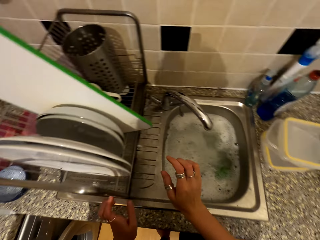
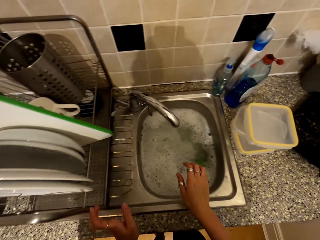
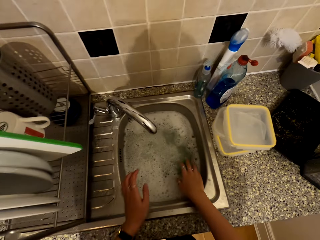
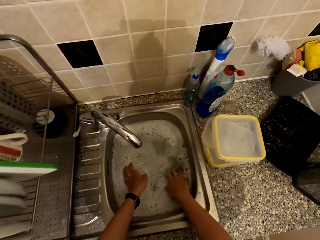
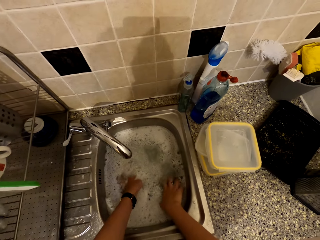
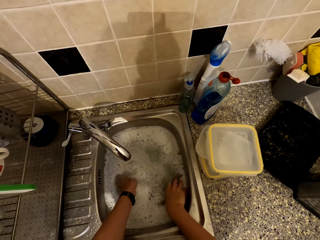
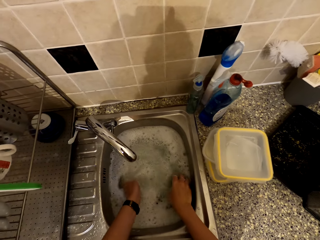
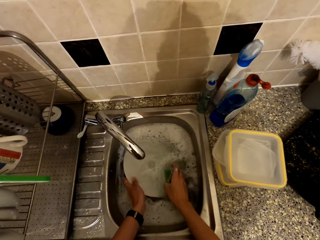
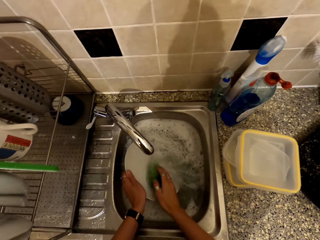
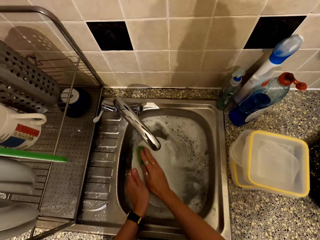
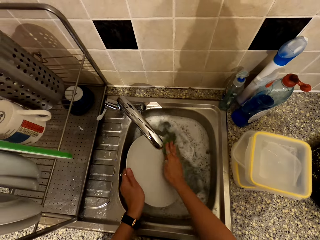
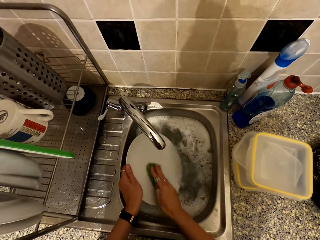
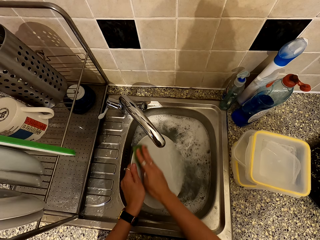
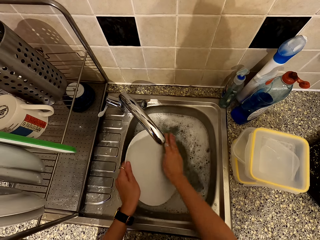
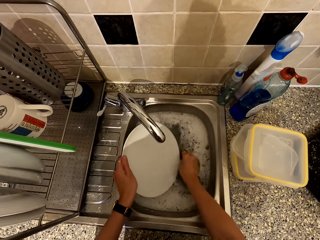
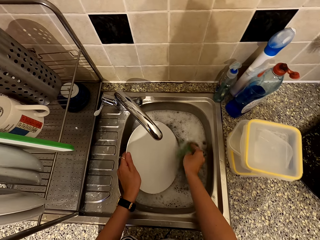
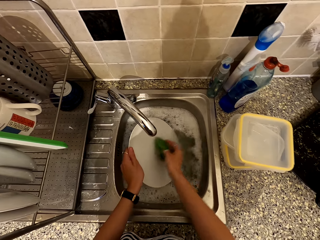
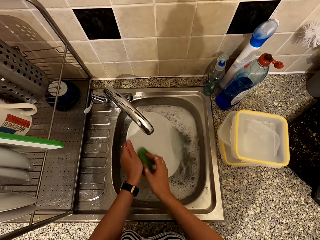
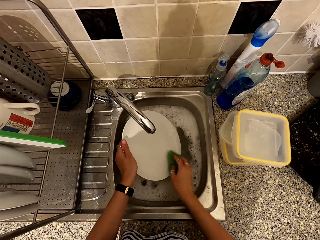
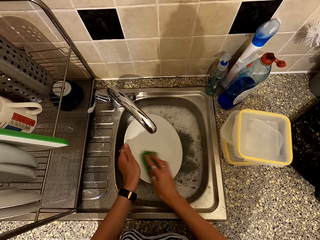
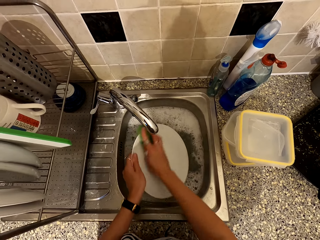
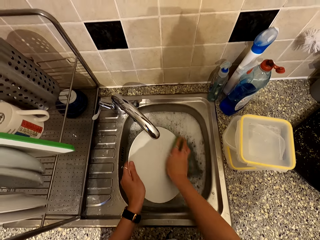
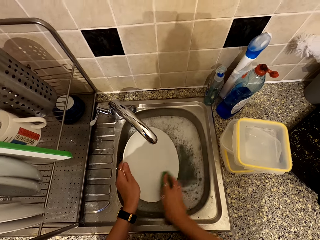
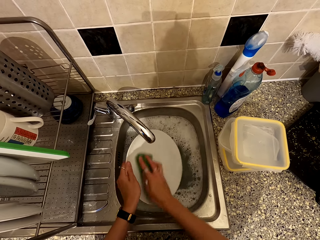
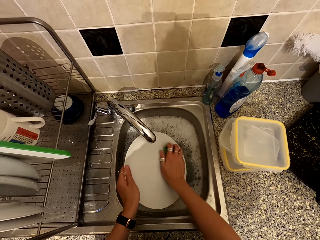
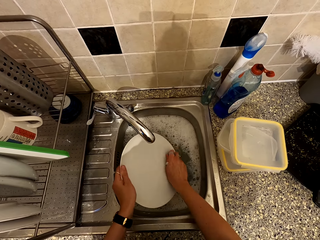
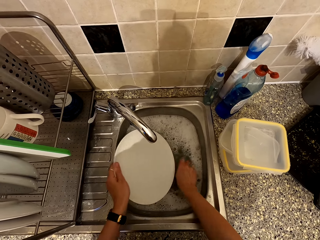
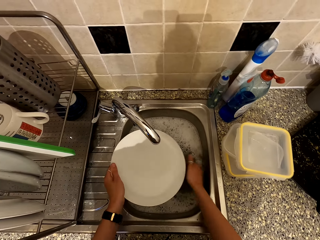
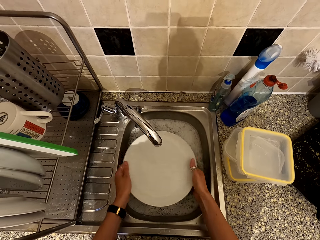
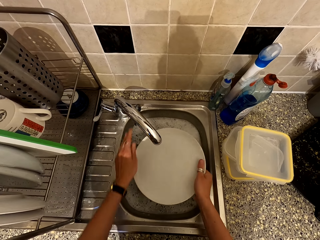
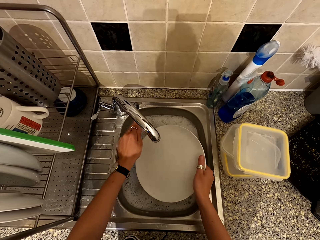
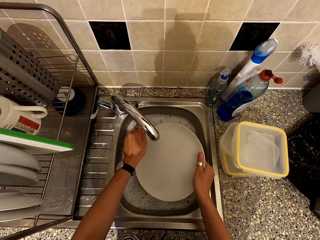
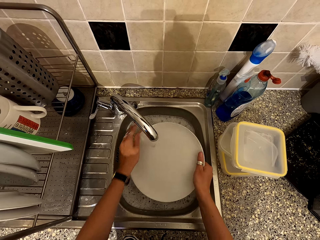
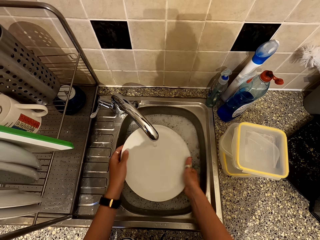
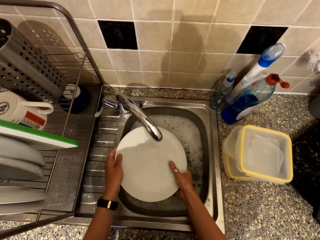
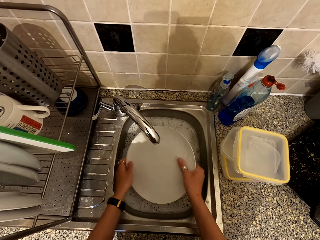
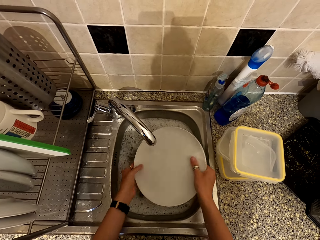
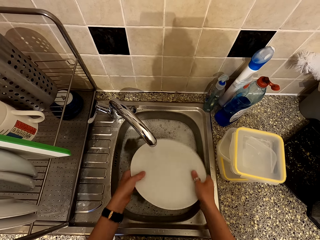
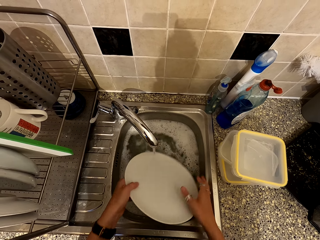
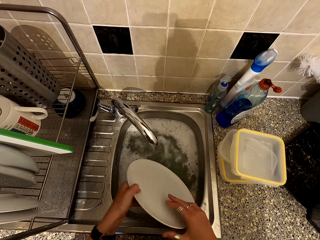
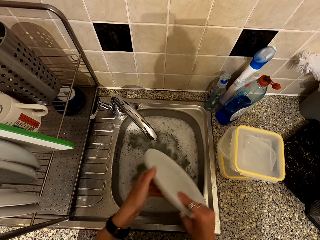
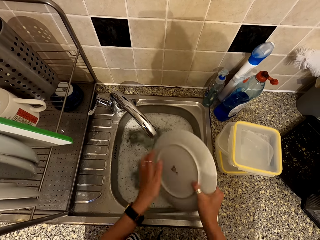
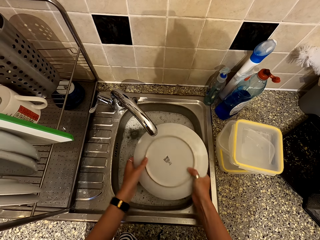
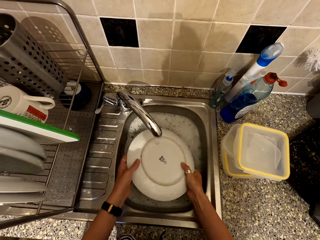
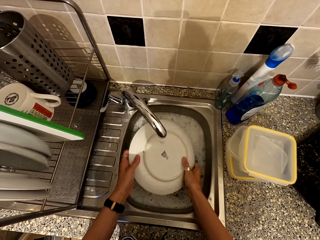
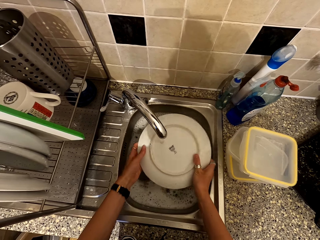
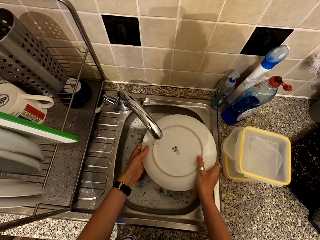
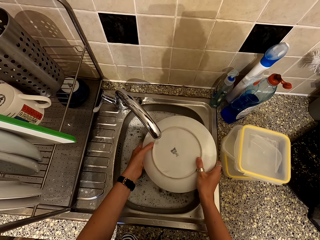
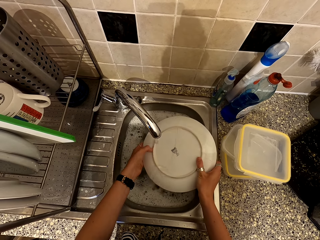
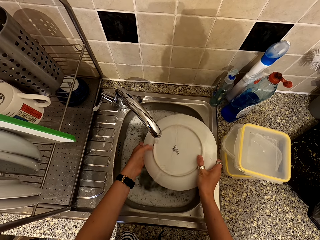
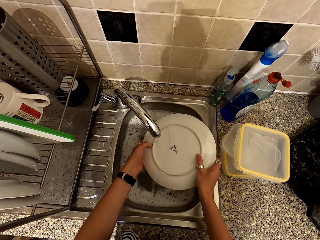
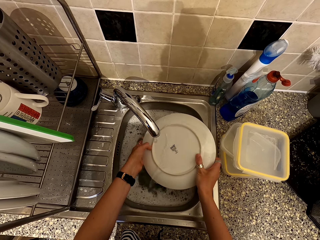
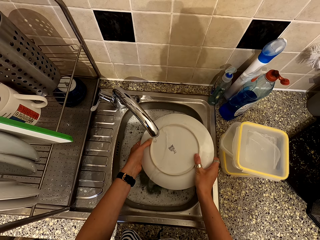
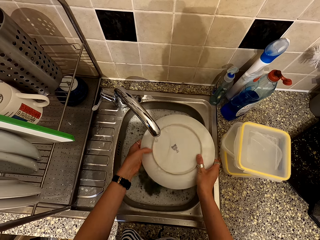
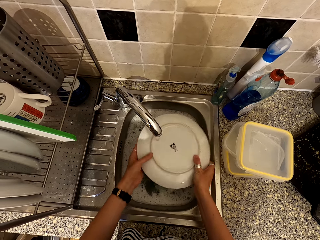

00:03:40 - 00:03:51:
The camera wearer washes another plate in the sink.

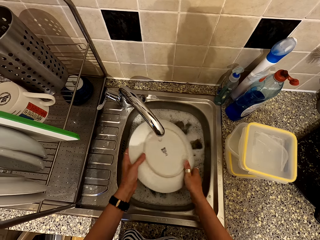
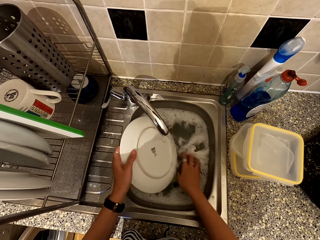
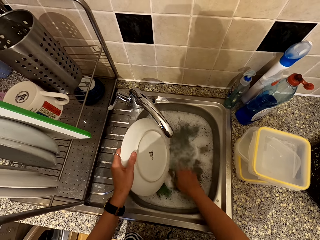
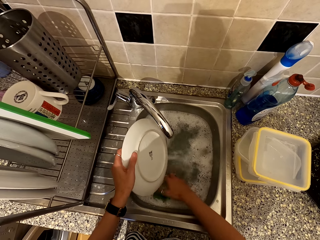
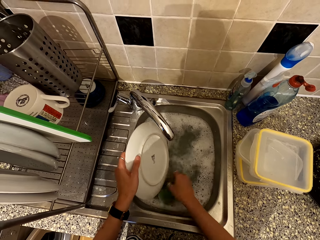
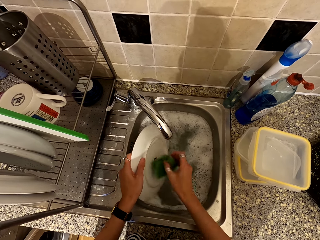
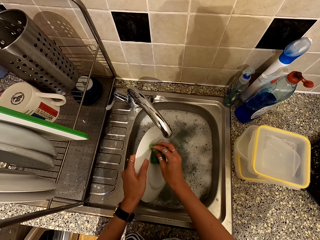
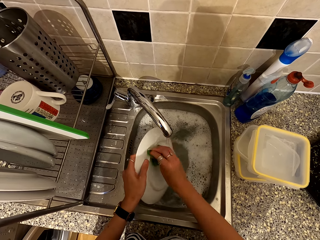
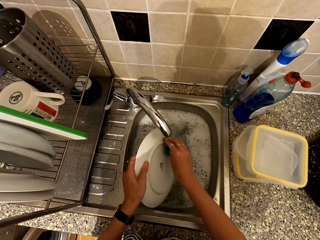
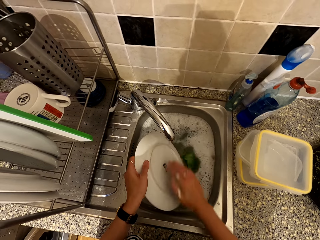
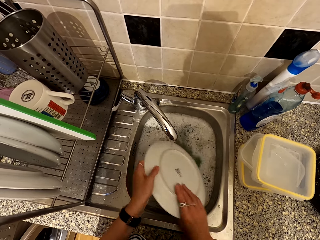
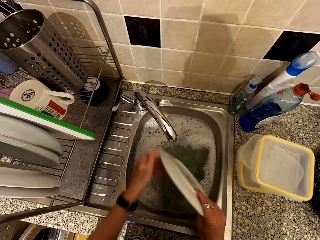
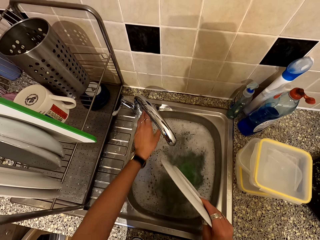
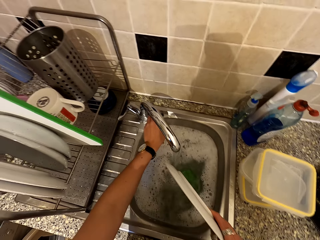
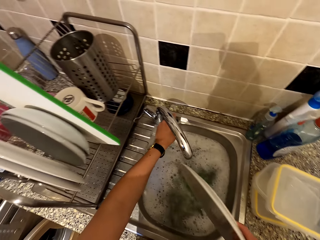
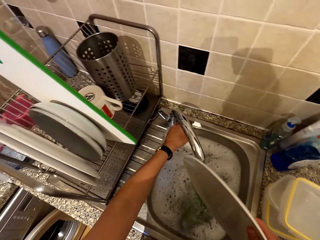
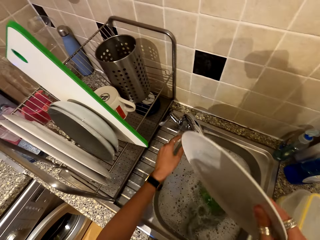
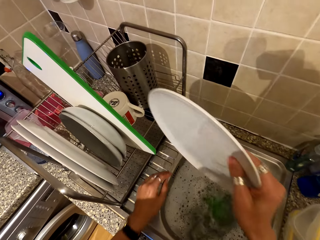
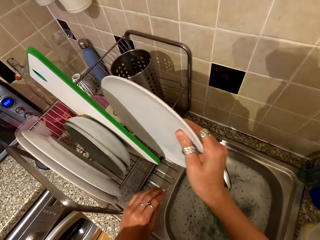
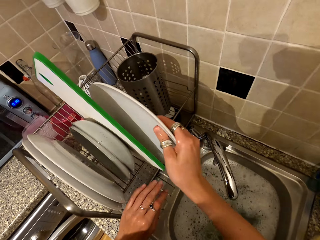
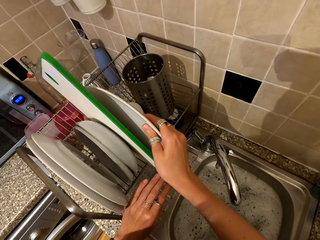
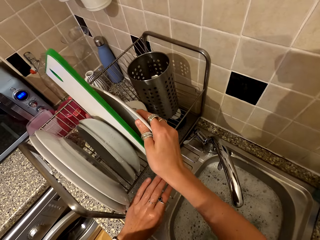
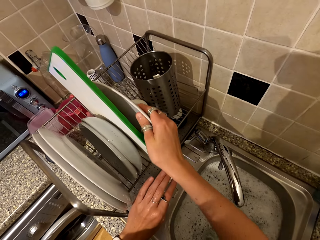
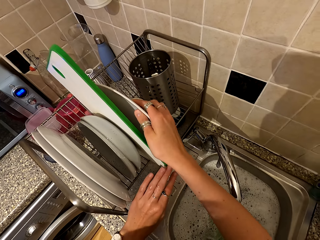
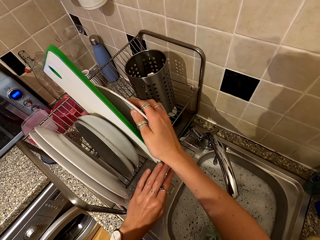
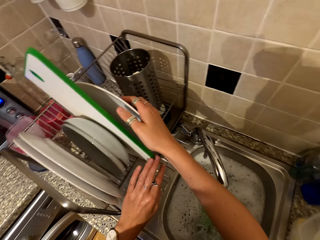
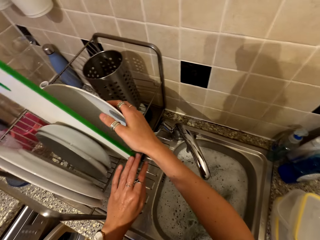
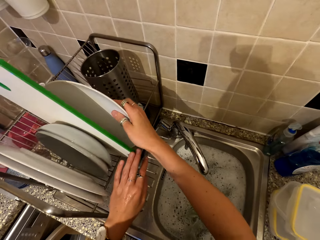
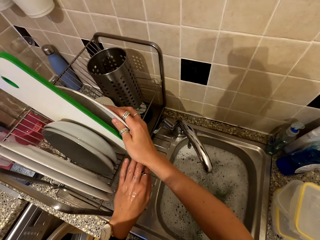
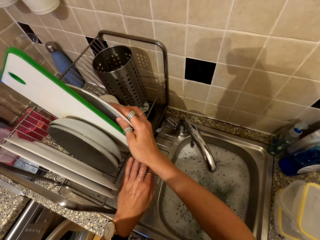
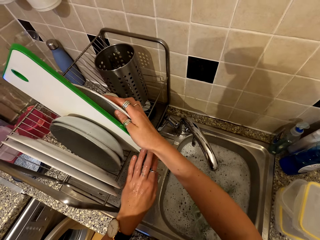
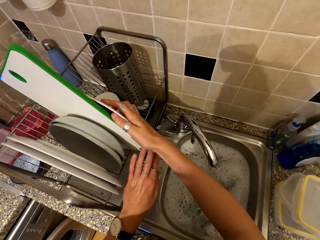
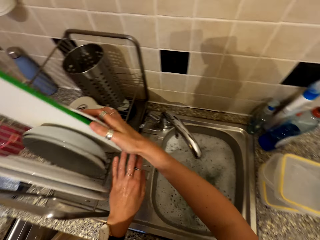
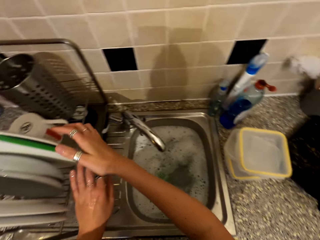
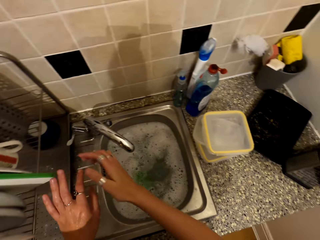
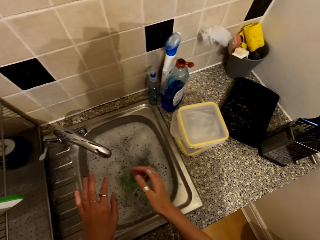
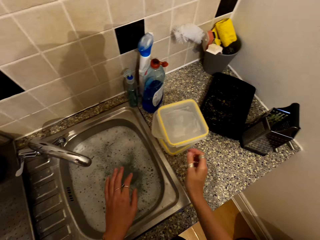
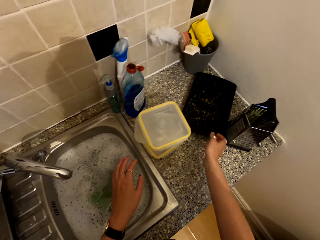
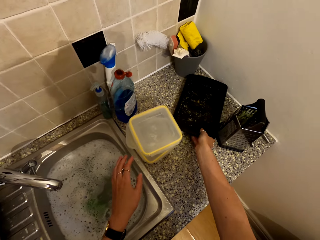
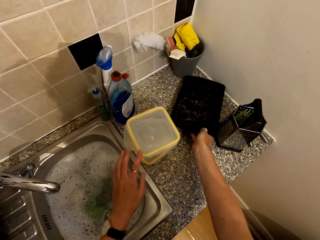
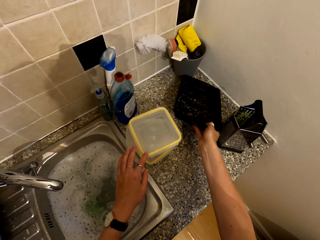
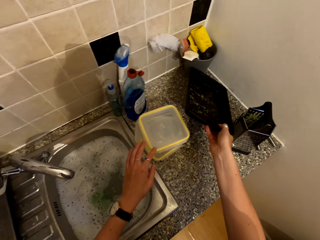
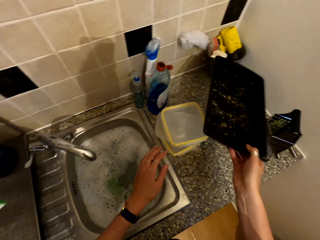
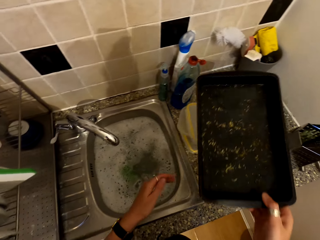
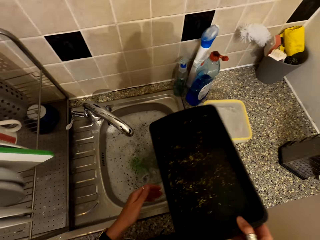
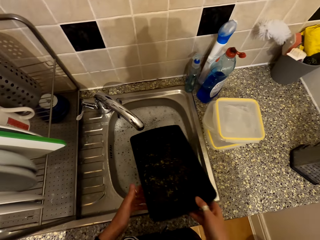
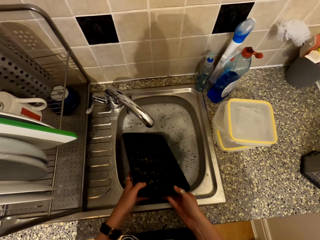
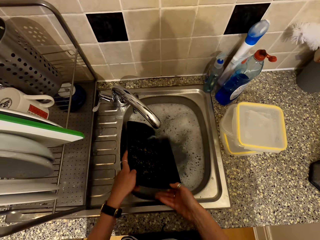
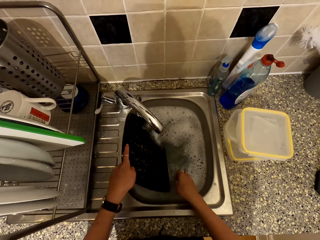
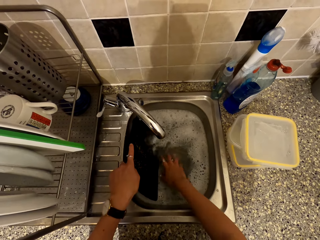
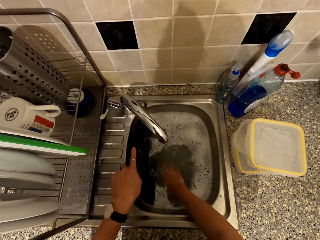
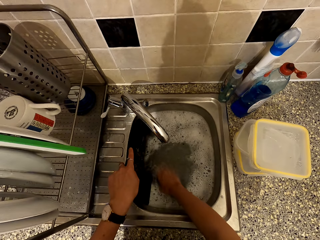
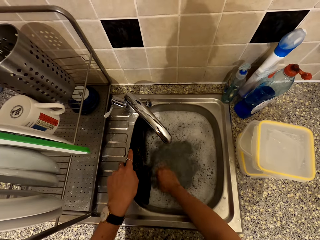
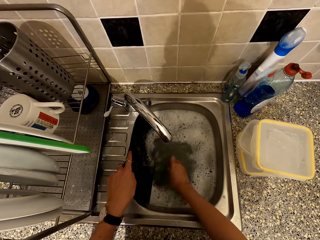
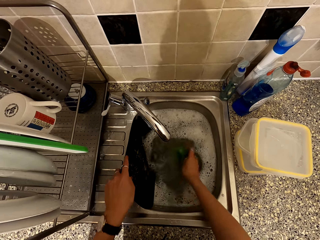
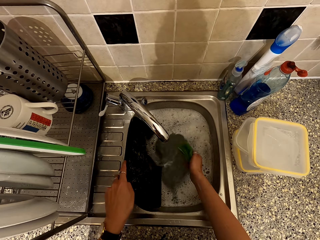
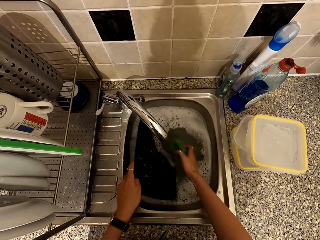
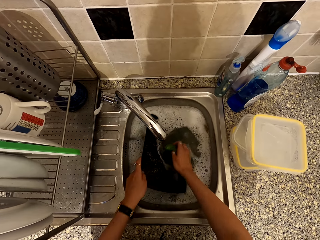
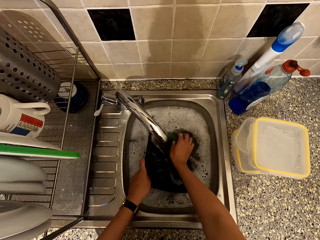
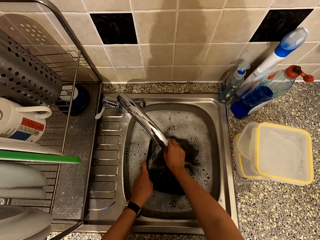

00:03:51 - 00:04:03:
The camera wearer closes the tap. They place the plate on the rack. They pick a tray from the counter top. They wash the tray. They dip the tray in the sink.
